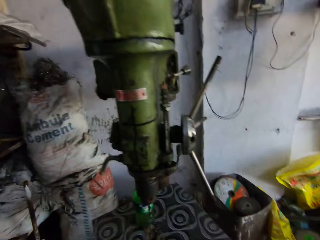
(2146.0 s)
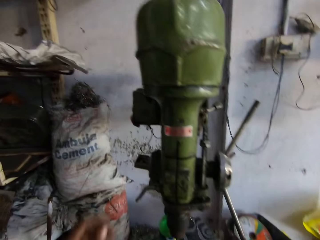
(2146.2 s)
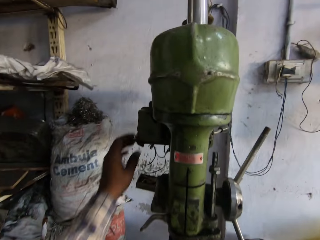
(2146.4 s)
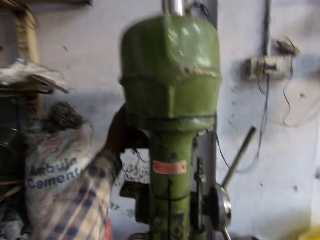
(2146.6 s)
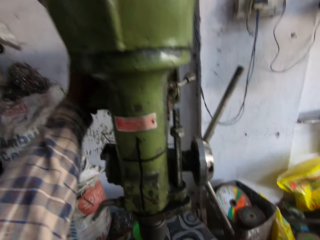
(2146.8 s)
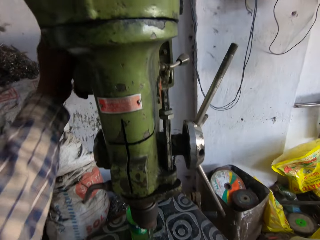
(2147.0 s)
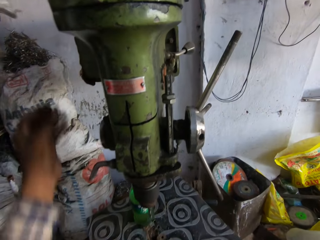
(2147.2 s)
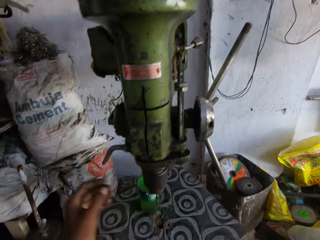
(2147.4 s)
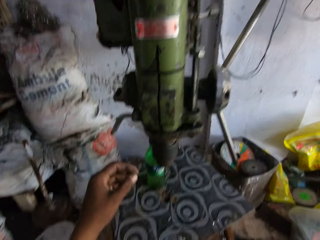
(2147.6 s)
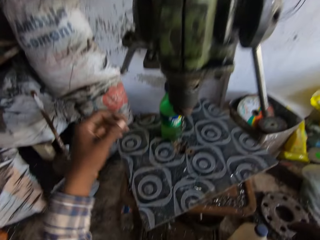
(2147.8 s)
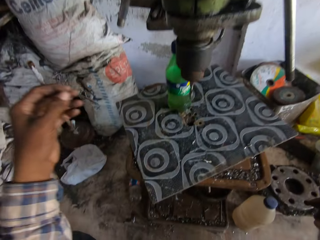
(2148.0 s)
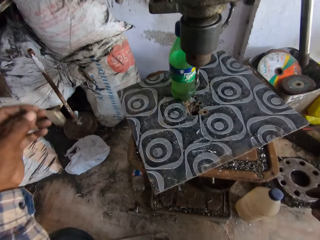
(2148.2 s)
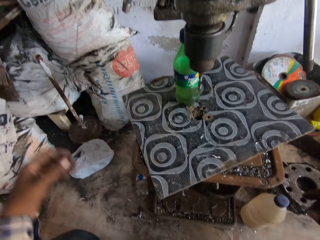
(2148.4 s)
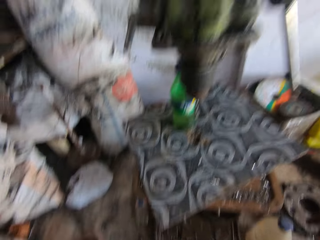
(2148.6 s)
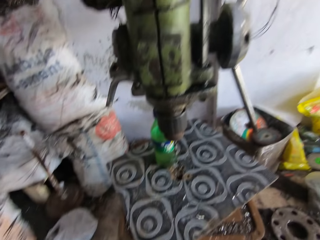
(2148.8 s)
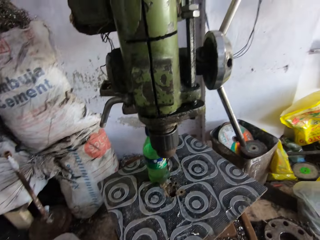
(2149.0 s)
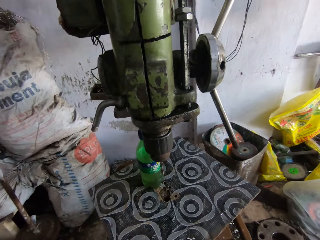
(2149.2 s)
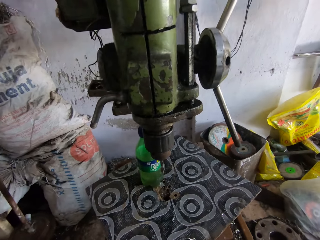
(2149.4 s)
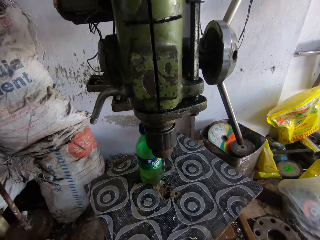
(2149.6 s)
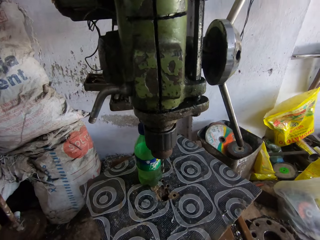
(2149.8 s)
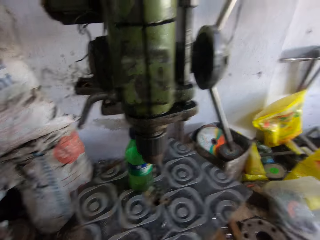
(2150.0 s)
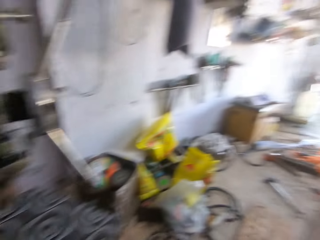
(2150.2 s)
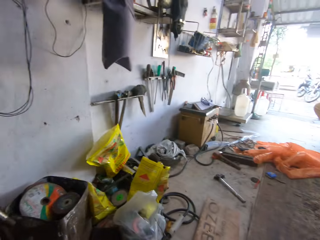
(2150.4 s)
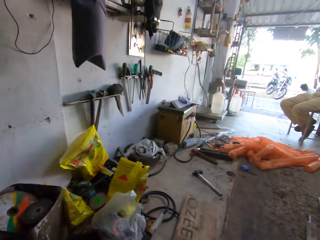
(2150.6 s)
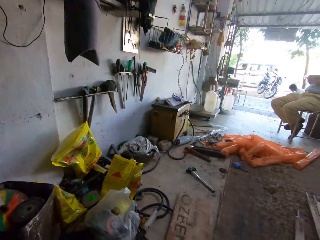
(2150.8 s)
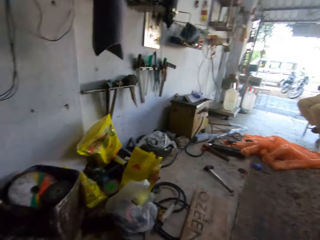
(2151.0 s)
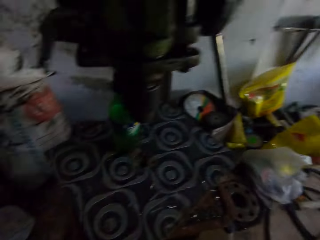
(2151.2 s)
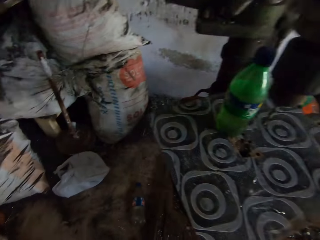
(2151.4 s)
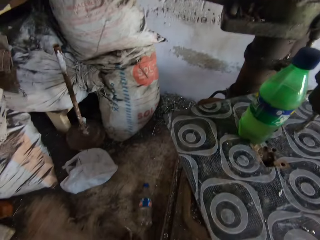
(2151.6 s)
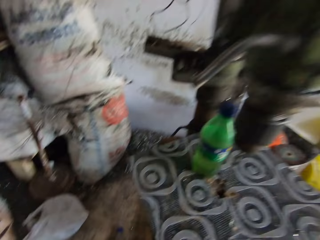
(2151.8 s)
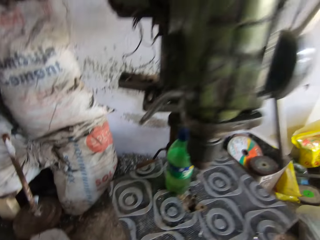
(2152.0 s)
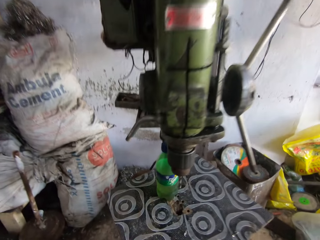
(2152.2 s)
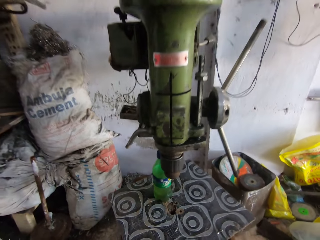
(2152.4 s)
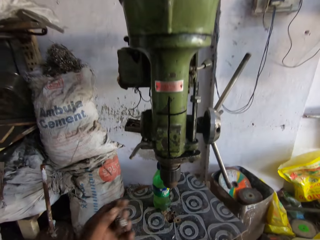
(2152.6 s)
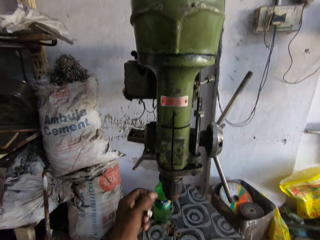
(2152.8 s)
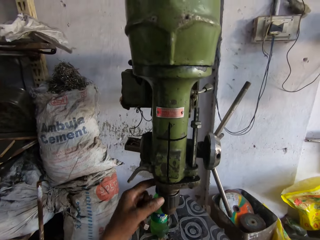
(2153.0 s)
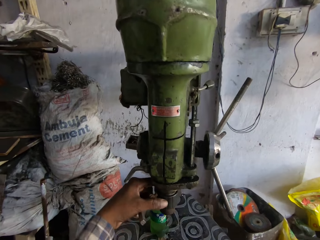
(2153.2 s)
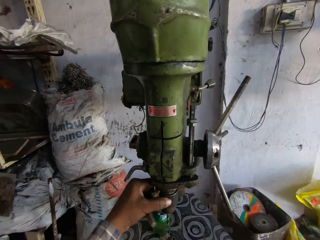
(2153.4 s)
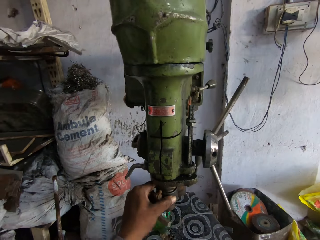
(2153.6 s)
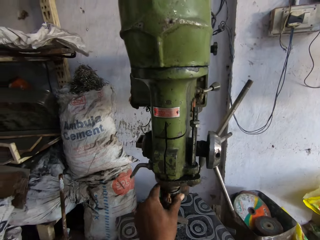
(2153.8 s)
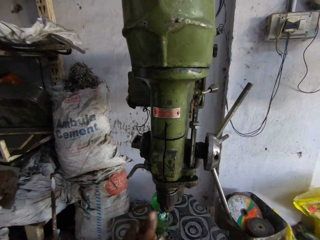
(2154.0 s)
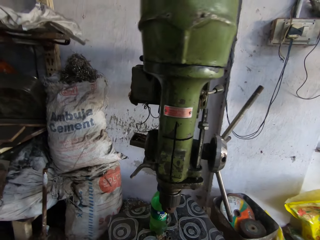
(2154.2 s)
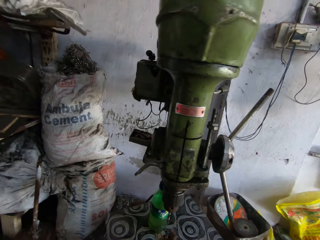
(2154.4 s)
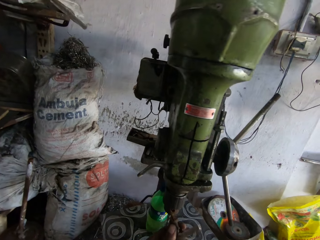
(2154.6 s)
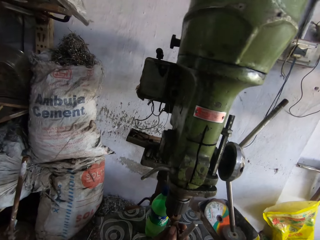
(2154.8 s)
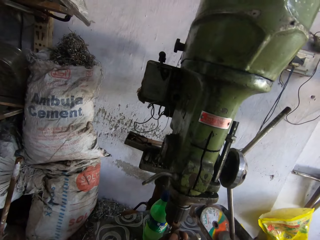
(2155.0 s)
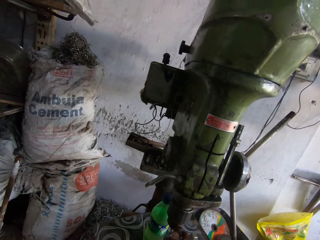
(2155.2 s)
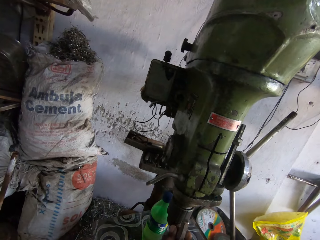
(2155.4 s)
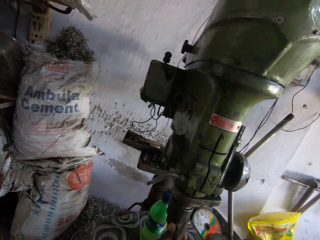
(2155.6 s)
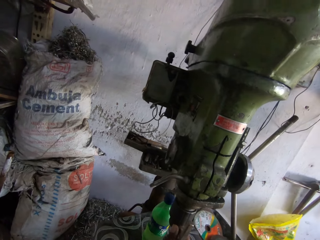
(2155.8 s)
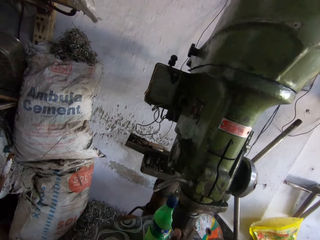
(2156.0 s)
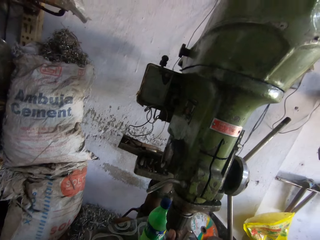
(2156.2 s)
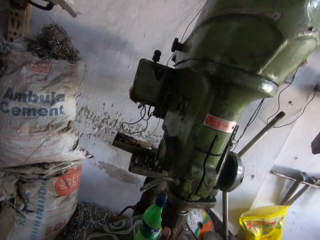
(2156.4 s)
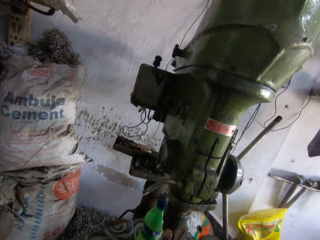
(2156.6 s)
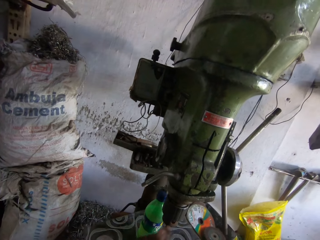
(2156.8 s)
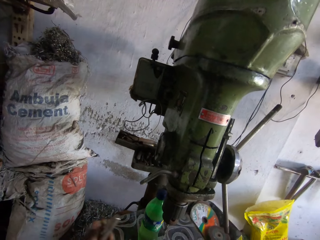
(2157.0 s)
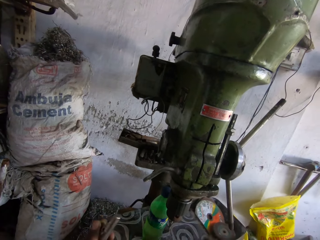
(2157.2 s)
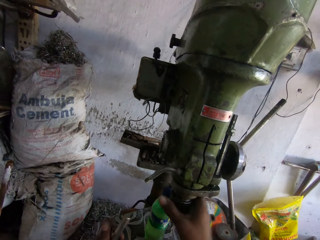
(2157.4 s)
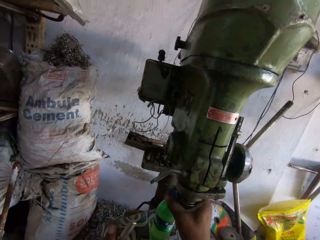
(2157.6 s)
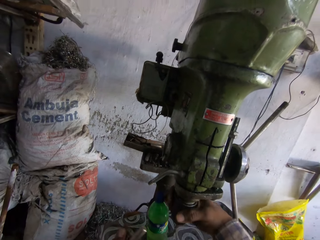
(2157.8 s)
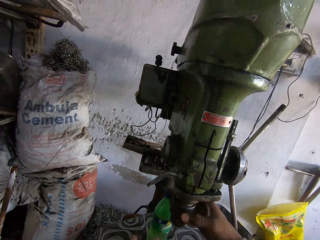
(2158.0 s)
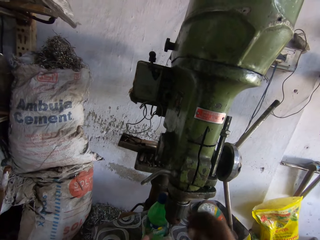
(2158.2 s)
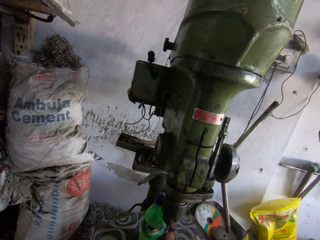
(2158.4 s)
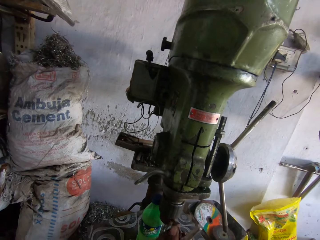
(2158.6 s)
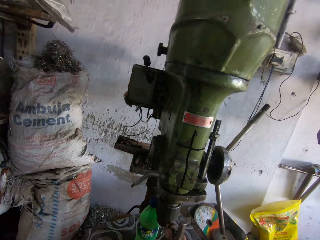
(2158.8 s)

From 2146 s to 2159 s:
The camera wearer looks around. He operates the pillar drill machine with his hands. He adjusts the pillar drill machine. He hits metal.

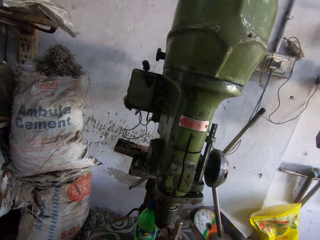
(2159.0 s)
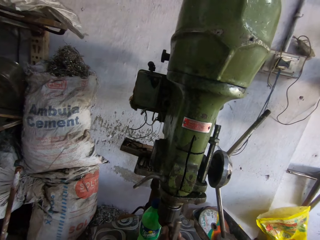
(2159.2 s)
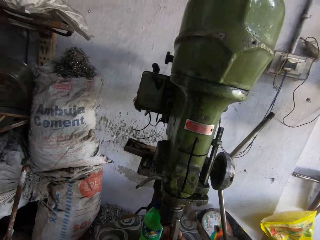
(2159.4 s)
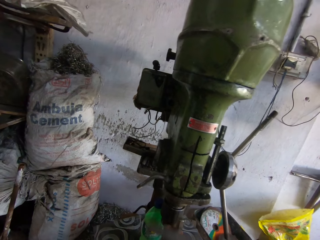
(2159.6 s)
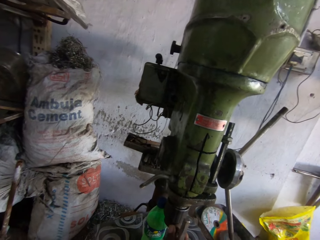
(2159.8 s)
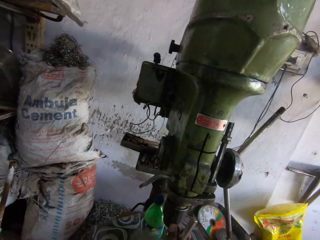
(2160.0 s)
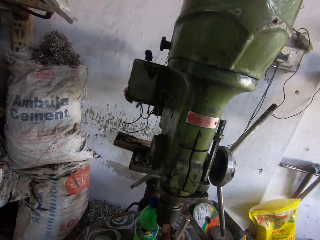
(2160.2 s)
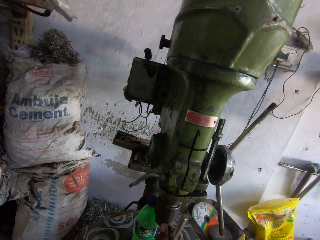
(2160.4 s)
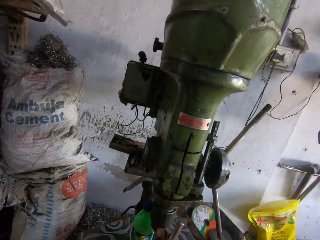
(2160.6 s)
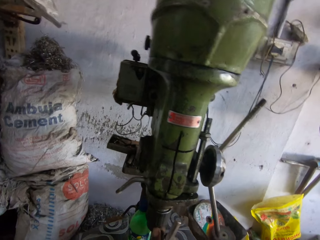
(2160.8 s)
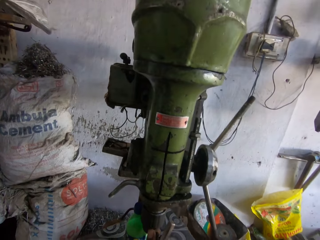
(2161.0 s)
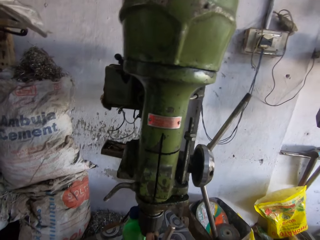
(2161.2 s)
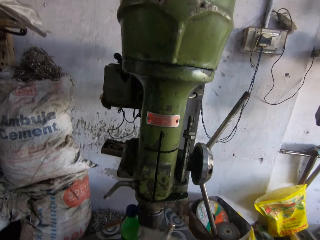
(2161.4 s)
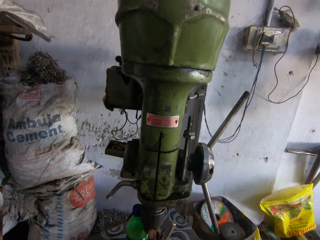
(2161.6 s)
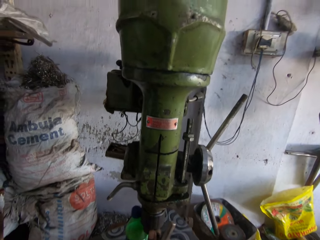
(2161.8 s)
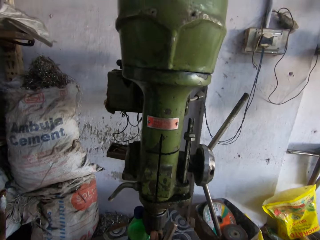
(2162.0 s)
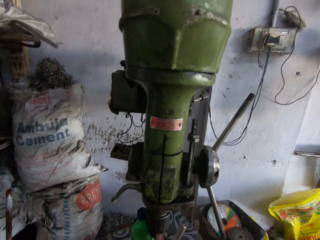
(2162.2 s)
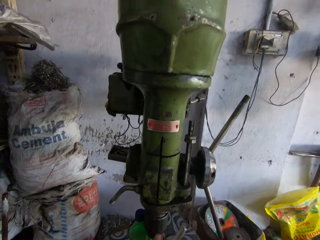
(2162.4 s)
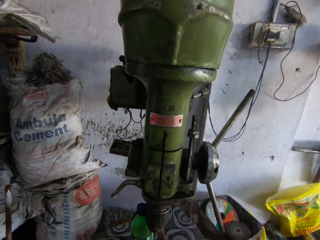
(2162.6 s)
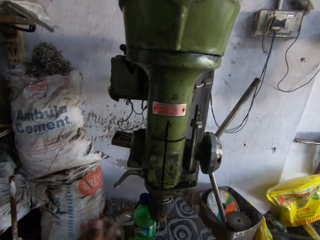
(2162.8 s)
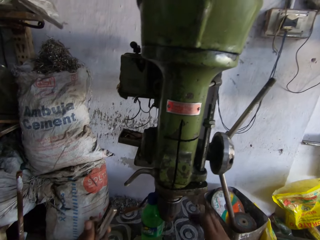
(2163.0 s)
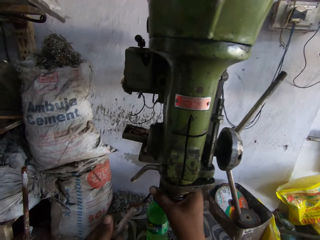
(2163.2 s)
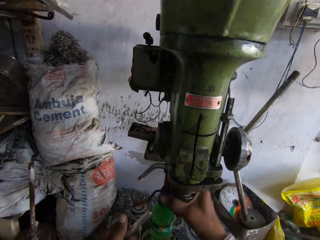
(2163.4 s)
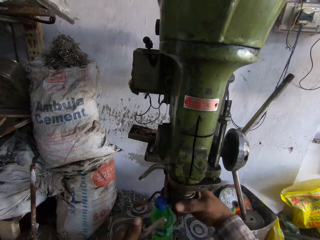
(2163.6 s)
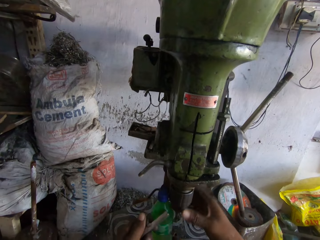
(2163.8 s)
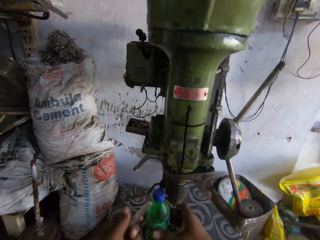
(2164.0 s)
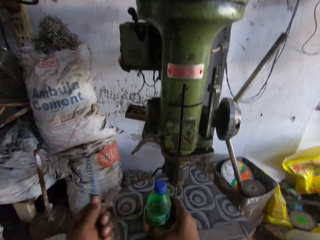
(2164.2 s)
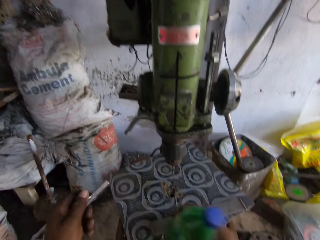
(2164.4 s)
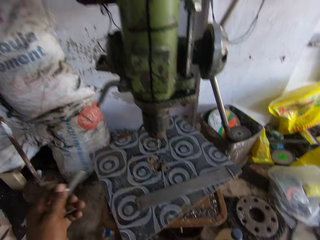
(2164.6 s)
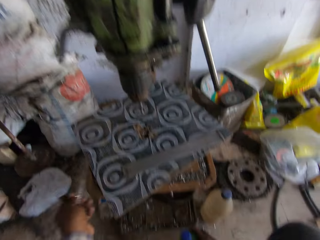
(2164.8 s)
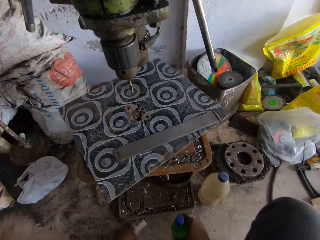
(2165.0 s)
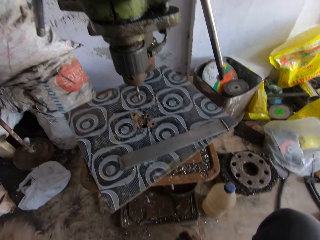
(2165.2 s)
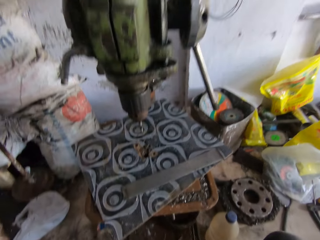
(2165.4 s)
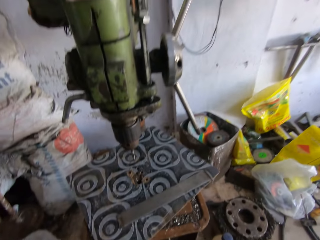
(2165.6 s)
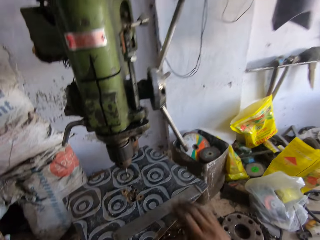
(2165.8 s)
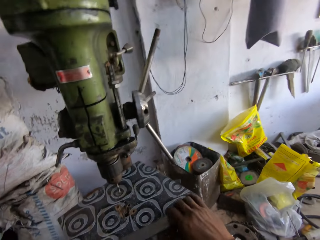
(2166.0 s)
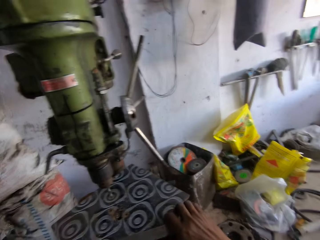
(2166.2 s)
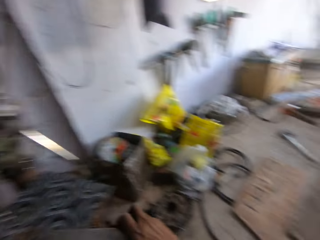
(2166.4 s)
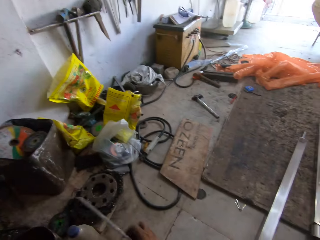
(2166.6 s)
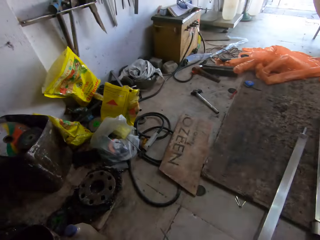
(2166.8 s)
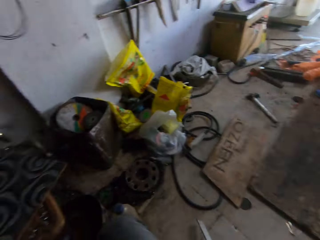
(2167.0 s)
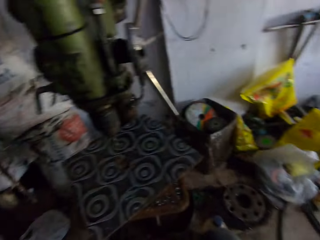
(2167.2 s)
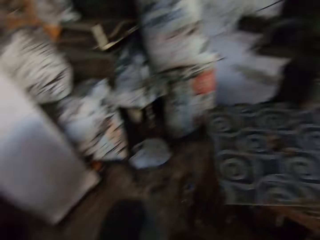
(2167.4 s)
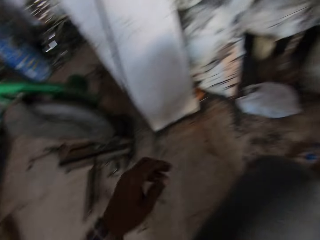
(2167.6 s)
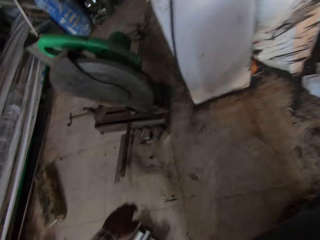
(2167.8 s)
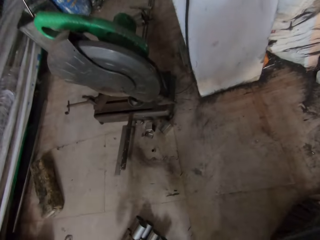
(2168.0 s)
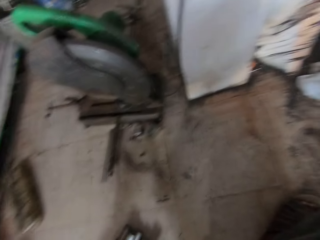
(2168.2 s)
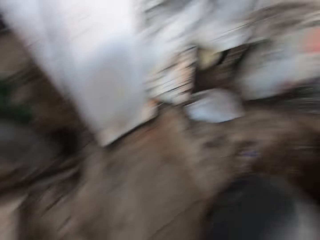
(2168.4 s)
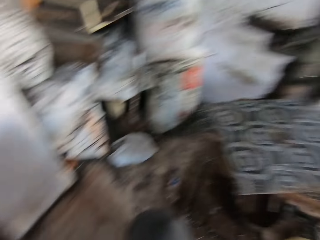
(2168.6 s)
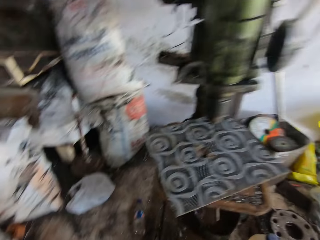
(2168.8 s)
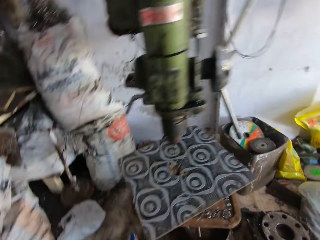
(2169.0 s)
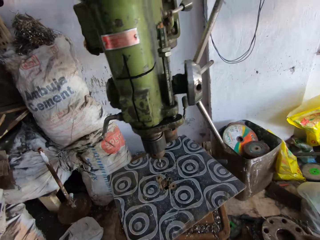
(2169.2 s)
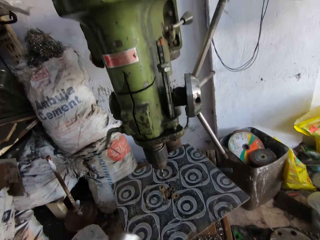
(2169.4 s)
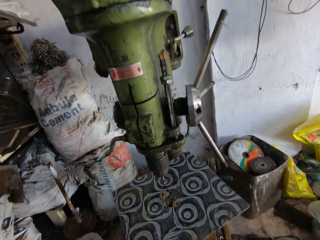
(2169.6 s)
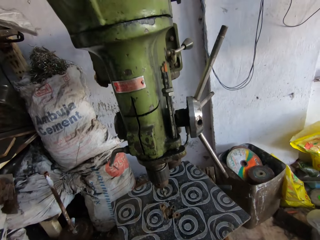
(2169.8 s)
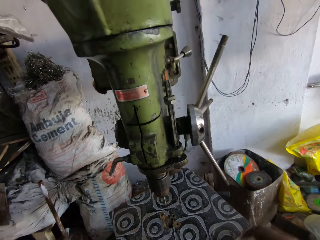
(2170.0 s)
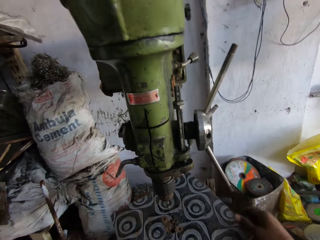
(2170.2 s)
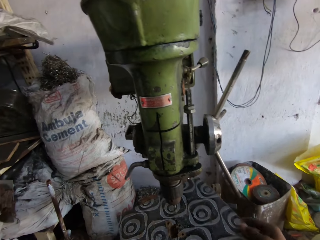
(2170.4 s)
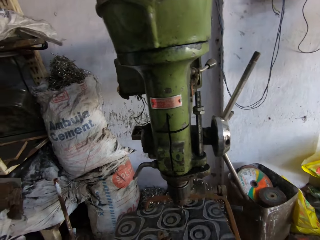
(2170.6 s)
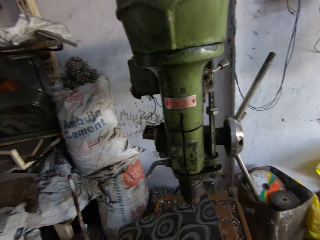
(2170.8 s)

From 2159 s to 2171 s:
The camera wearer attaches metal to the pillar drill machine. They adjust the machine. They pick up a bottle with the right hand, move the bottle, and drop the bottle on the floor. They pick up the metal with the right hand, move the metal, and drop the metal on the floor. They look around. They remove the board from the pillar drill machine.
